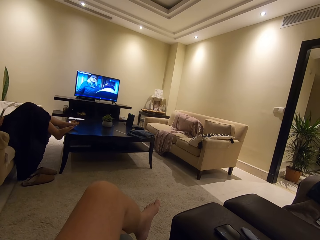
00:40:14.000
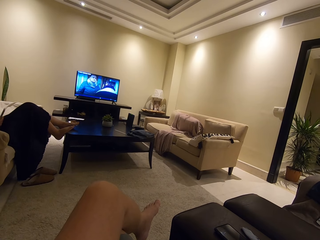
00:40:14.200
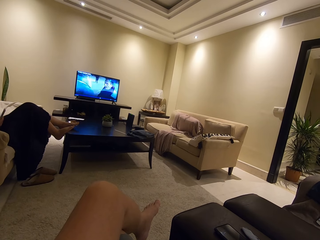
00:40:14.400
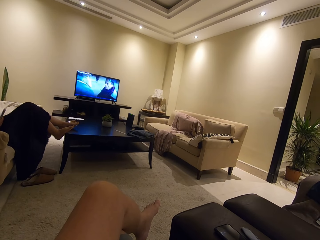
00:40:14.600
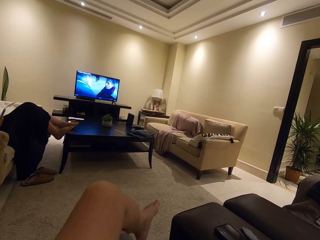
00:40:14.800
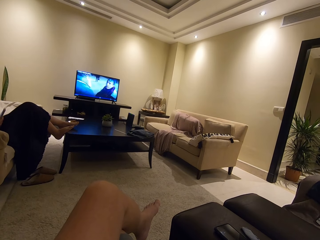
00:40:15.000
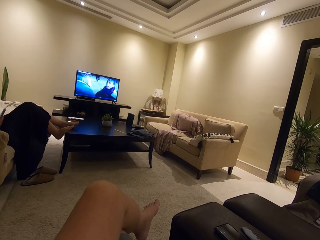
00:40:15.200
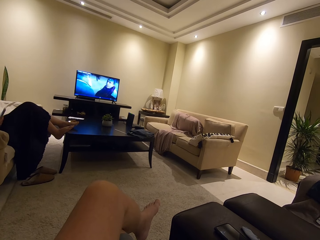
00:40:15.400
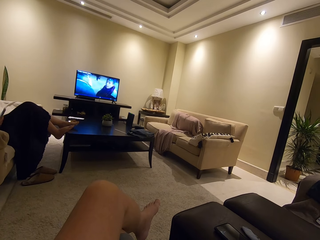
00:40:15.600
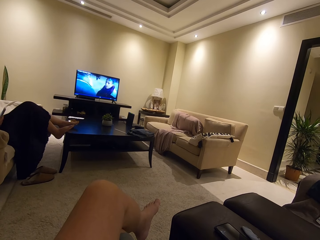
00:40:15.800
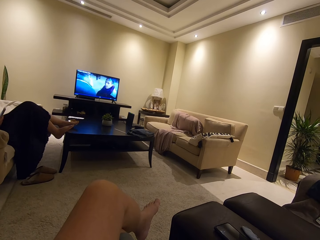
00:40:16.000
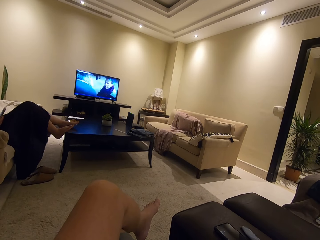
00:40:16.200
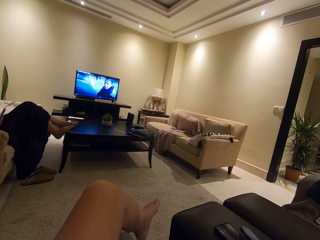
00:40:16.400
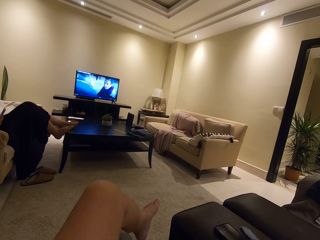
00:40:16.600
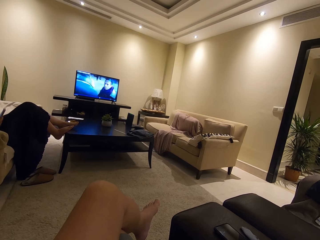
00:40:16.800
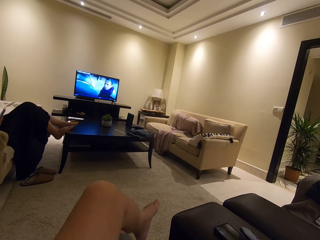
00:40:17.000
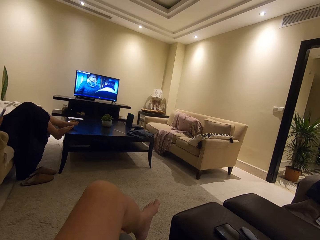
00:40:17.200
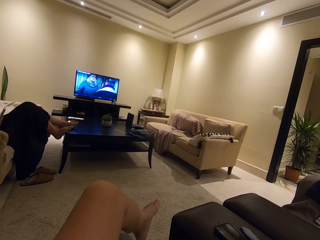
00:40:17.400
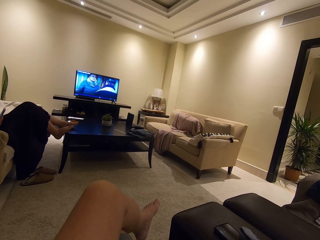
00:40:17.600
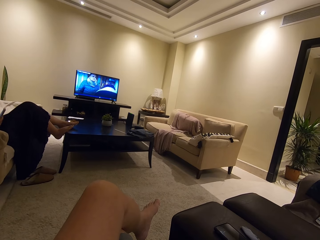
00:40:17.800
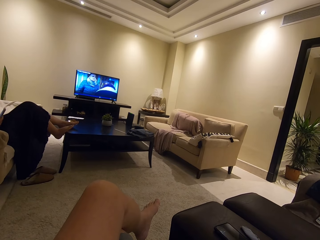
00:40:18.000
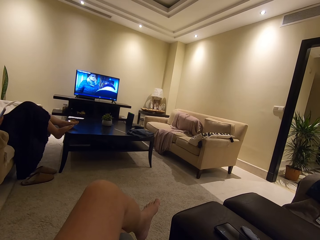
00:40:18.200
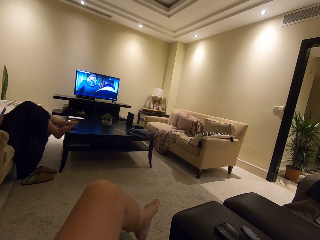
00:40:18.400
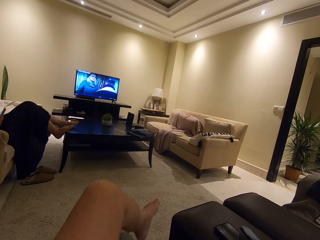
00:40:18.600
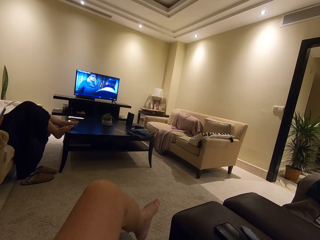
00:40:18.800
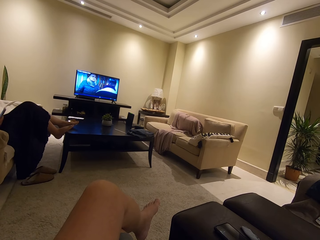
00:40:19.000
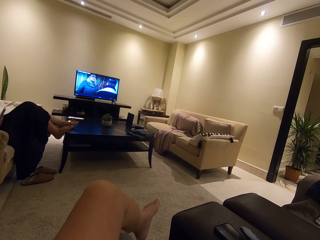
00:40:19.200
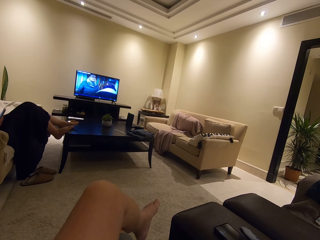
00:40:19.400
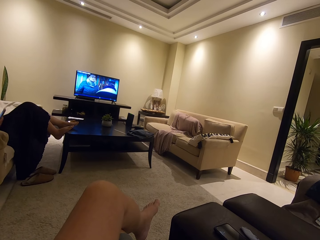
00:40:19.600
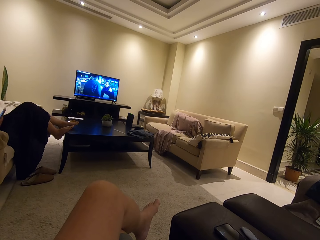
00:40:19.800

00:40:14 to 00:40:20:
The camera wearer watches the television.

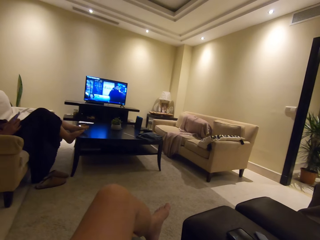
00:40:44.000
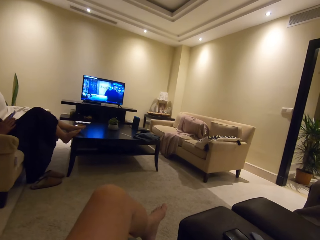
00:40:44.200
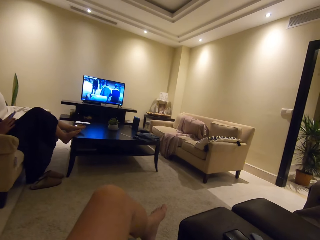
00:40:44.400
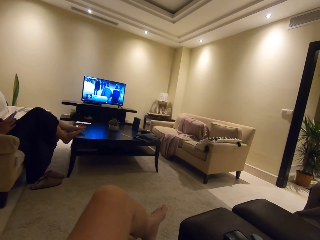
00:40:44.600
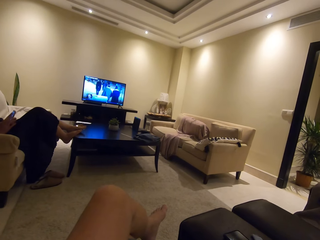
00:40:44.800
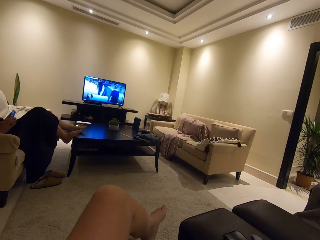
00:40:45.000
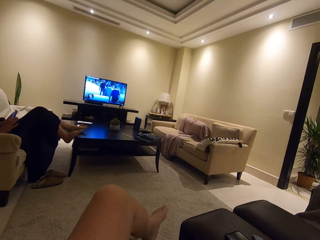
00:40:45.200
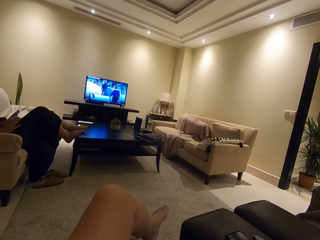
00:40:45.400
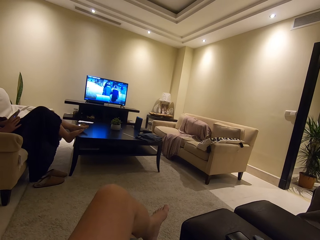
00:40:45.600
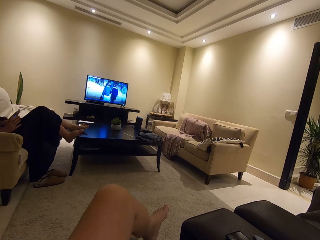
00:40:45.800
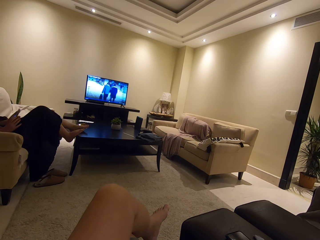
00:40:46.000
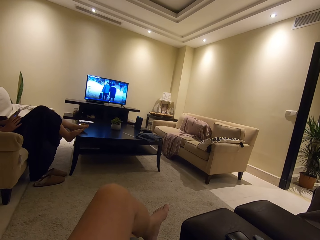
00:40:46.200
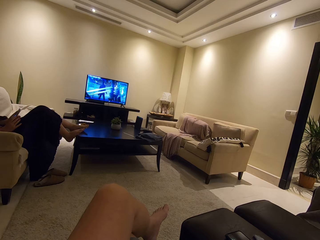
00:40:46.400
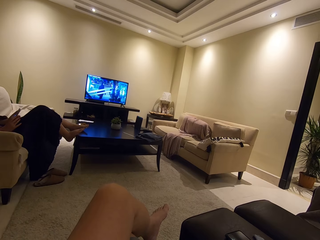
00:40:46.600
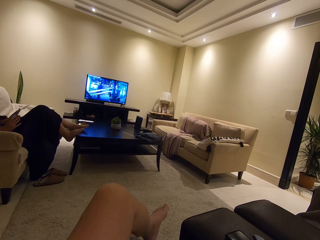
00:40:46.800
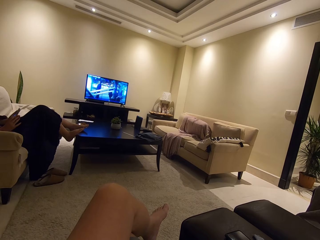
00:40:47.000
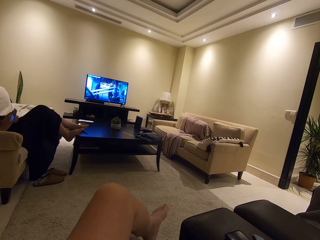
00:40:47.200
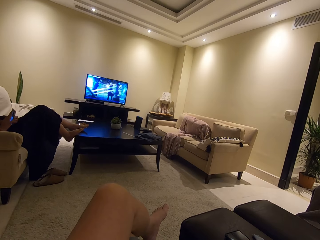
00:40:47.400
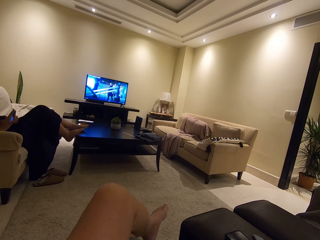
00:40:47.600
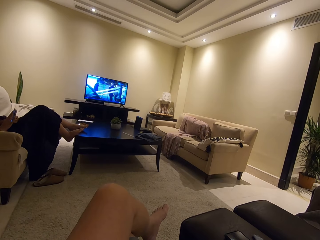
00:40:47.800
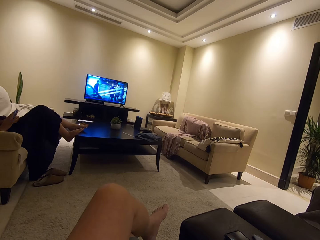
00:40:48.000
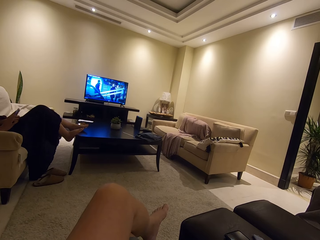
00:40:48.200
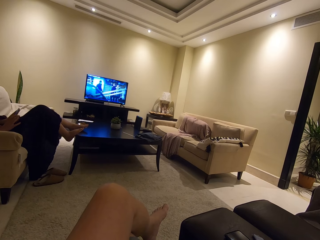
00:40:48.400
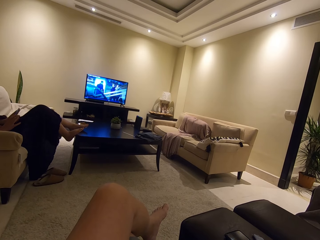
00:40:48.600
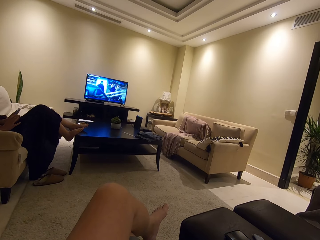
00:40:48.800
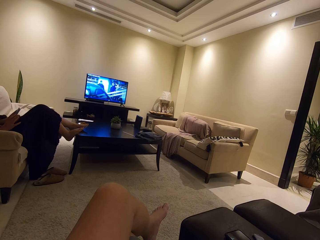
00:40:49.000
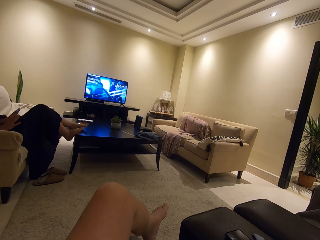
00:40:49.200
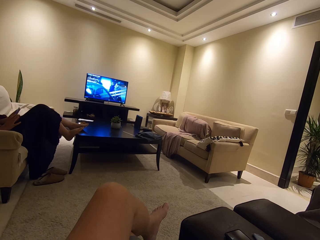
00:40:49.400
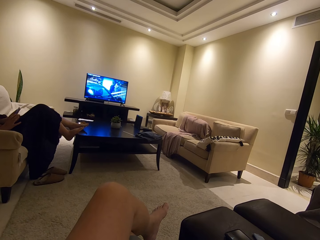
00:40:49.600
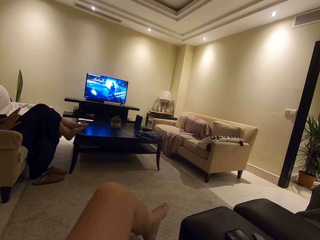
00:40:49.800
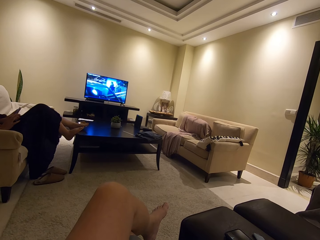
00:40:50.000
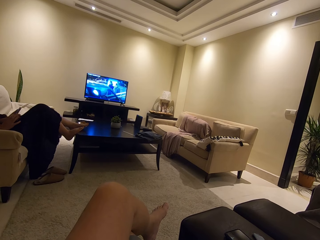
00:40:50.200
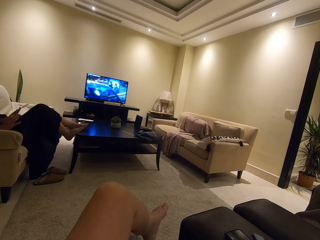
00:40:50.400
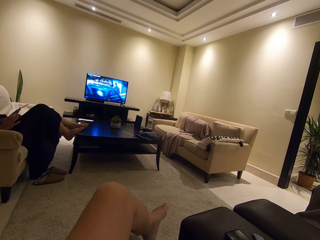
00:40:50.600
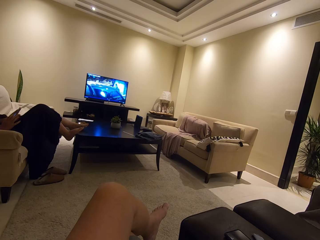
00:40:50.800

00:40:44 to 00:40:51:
A woman operates a phone. The camera wearer watches the television.

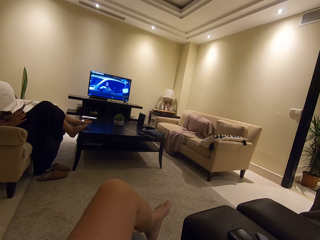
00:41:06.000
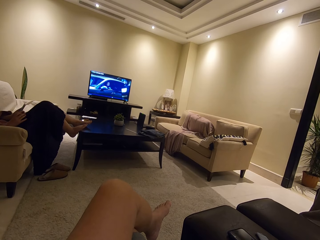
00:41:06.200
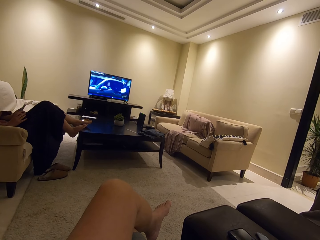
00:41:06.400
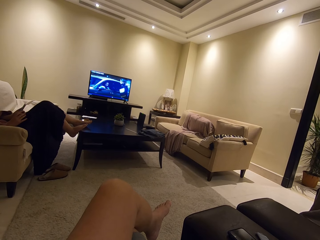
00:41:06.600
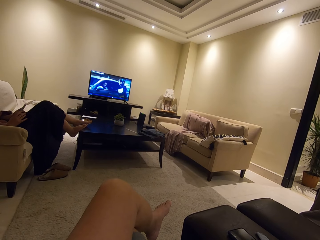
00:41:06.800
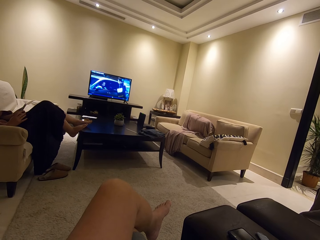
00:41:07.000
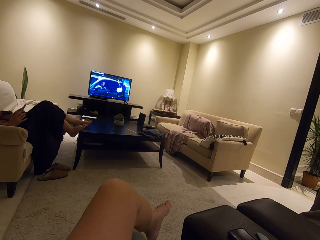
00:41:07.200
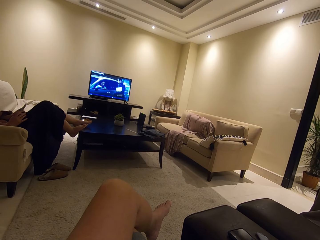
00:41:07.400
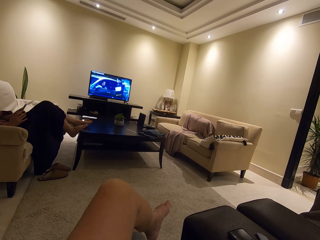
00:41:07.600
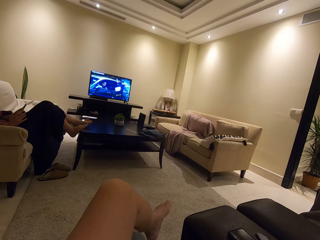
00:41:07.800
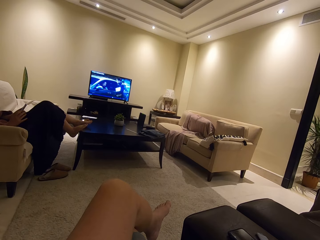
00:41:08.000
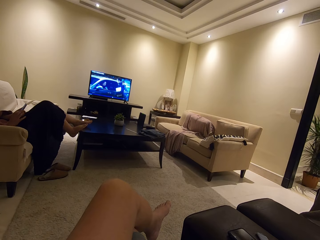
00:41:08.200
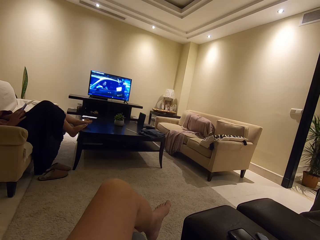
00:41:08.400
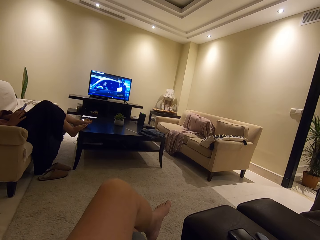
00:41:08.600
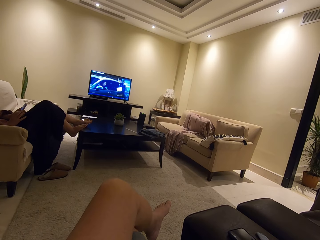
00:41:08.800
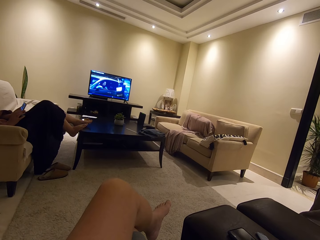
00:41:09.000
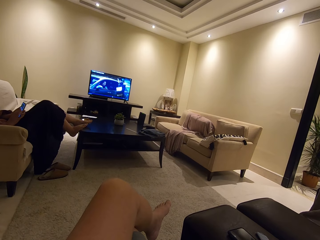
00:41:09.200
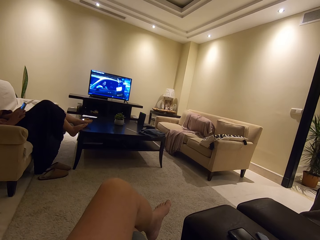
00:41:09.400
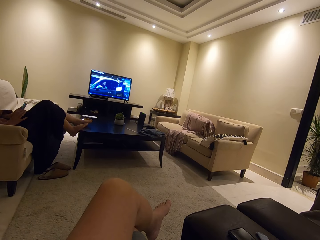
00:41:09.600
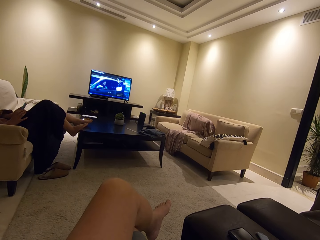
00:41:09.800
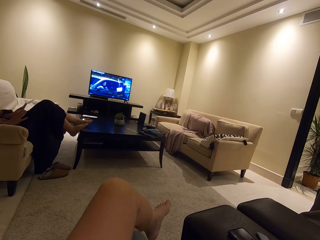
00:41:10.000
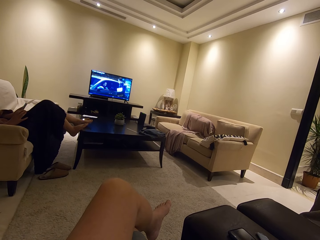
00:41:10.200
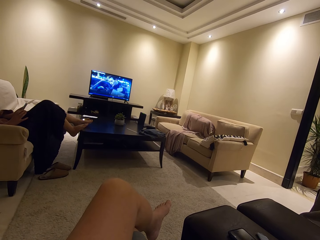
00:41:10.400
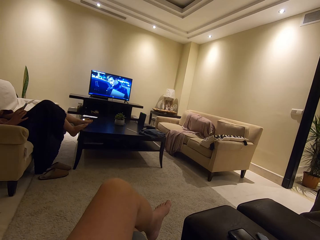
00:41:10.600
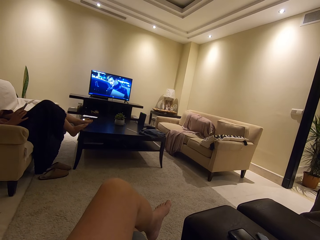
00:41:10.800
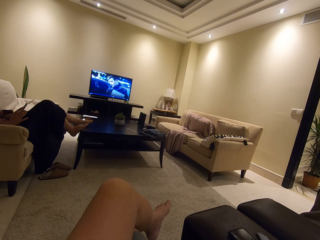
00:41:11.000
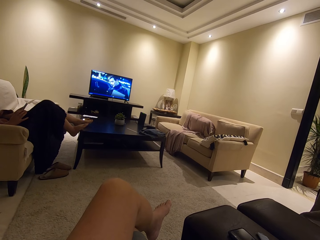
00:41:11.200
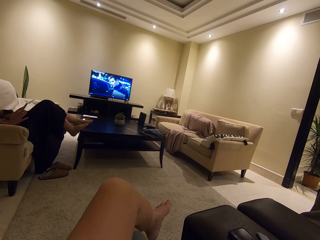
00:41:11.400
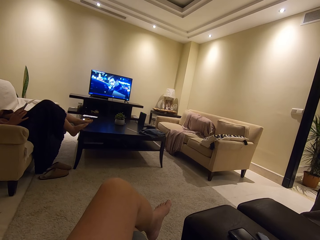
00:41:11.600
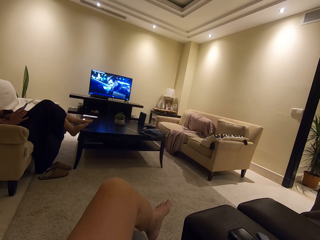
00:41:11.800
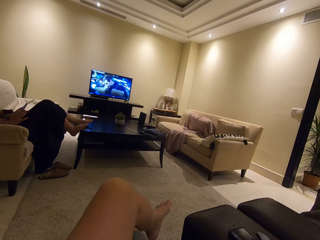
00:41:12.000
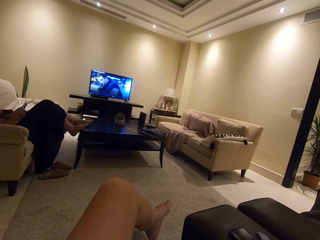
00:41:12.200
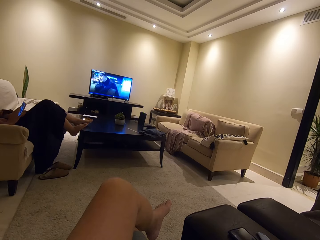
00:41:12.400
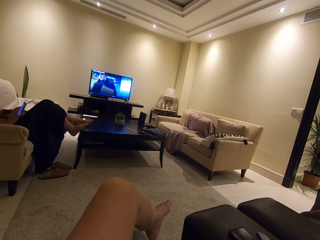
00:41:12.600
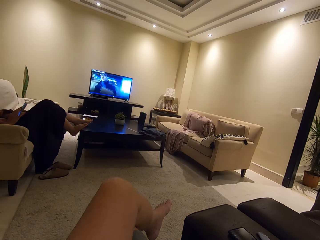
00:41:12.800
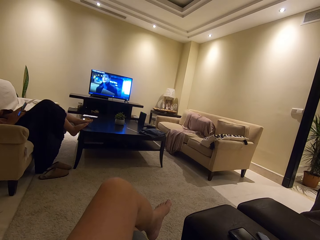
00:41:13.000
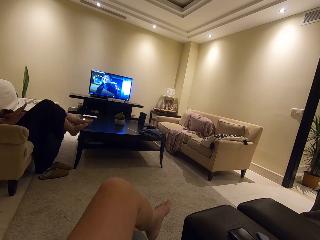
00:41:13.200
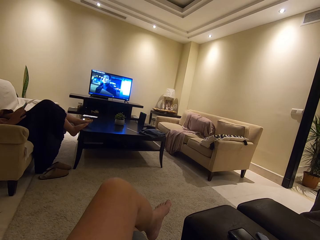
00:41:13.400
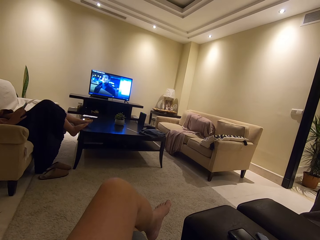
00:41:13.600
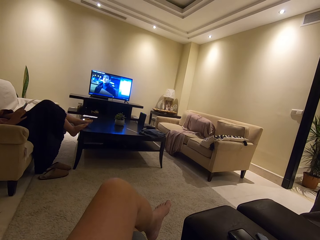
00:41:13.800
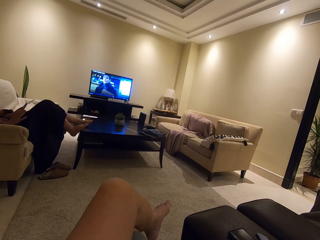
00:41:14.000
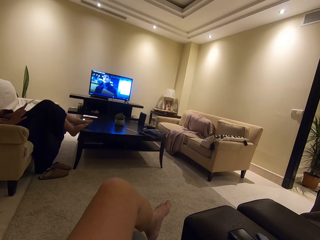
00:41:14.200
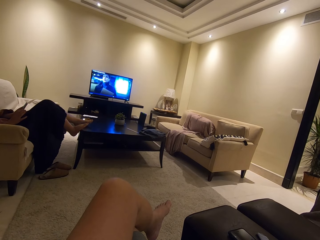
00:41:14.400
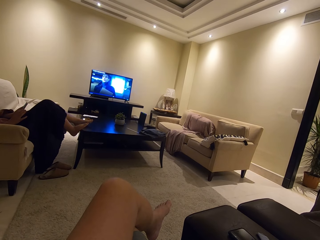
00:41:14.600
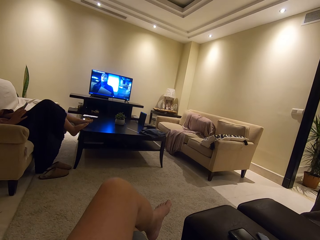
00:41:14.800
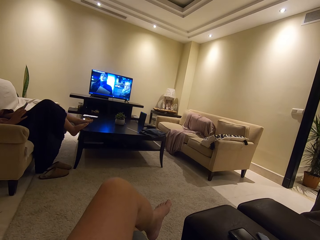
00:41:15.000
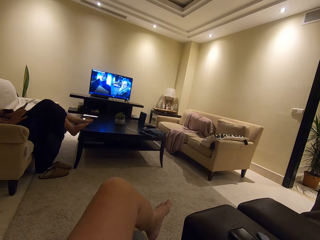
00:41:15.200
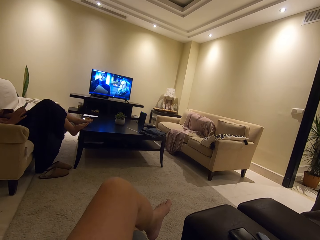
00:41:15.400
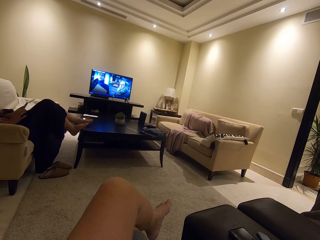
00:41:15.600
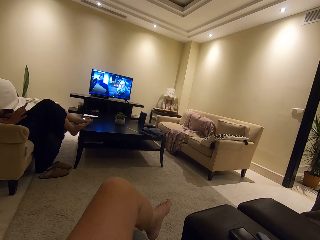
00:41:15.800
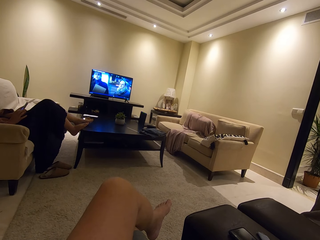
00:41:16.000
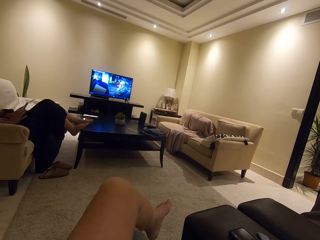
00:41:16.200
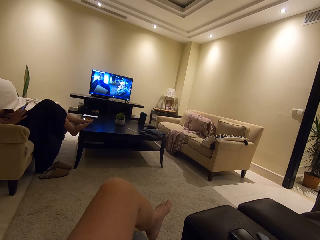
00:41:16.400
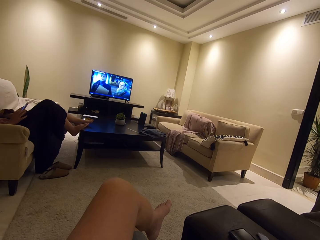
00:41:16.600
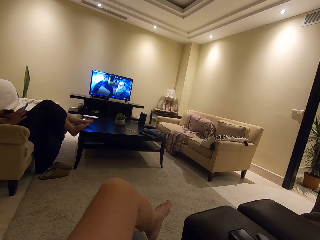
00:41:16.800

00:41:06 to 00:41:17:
The camera wearer watches the television. A woman operates a phone. The camera wearer watches the television.
